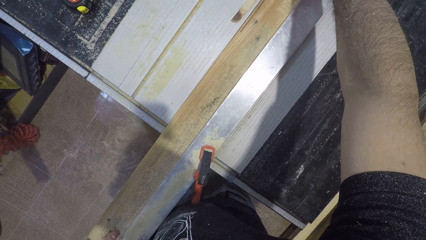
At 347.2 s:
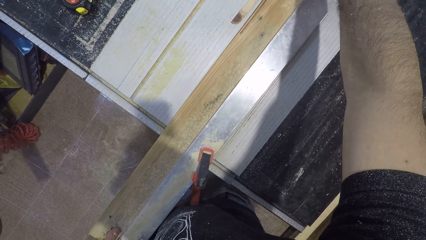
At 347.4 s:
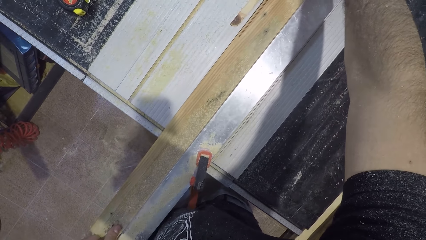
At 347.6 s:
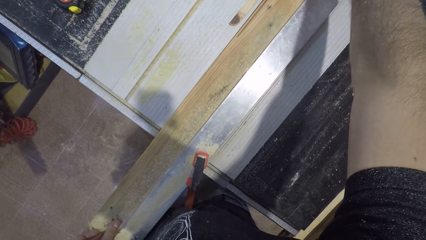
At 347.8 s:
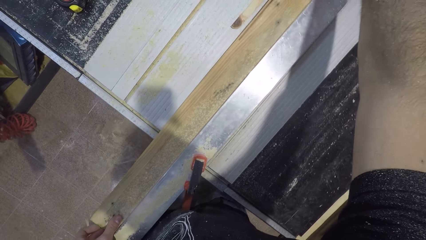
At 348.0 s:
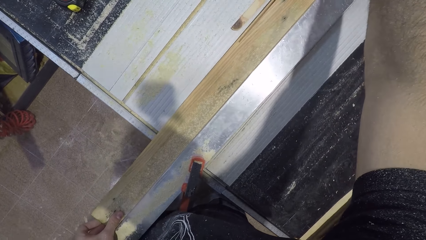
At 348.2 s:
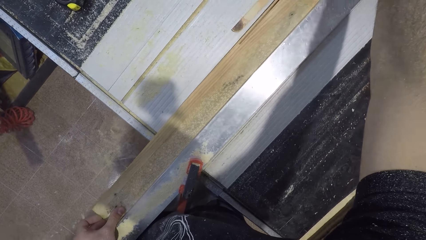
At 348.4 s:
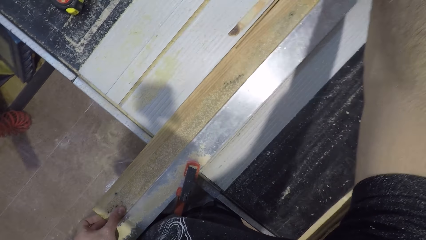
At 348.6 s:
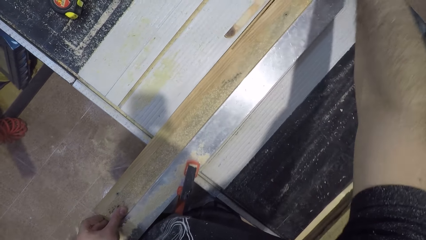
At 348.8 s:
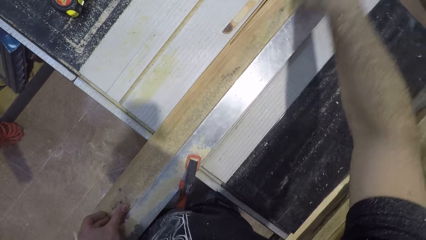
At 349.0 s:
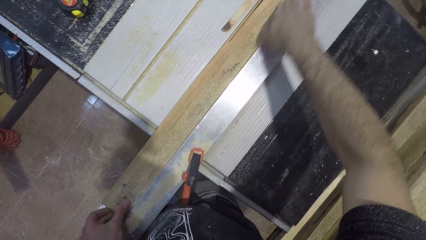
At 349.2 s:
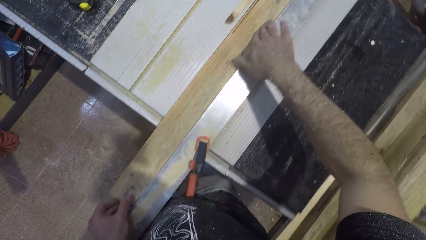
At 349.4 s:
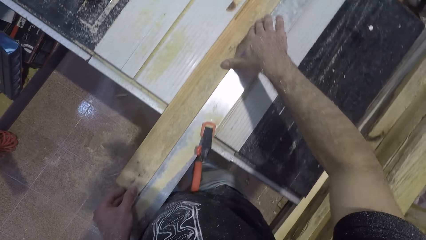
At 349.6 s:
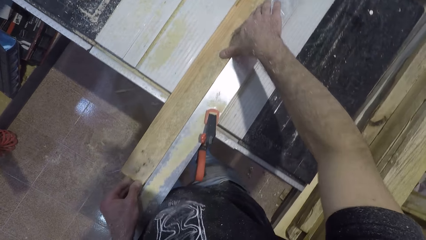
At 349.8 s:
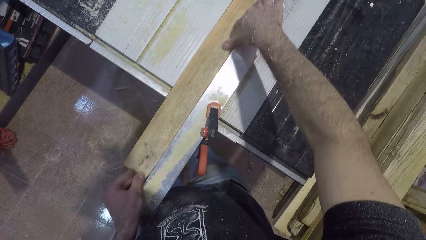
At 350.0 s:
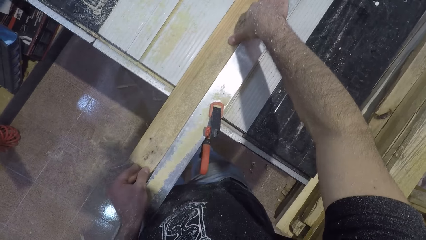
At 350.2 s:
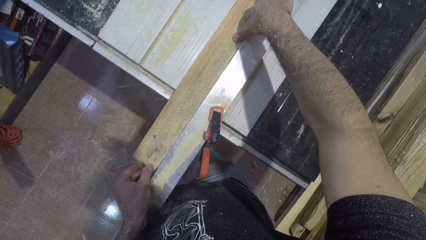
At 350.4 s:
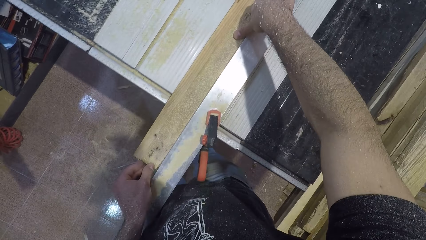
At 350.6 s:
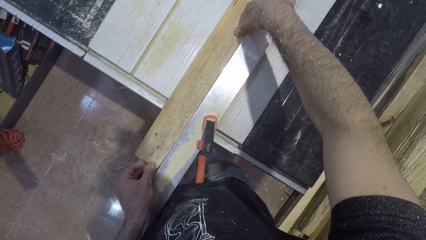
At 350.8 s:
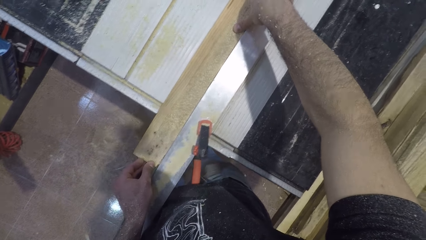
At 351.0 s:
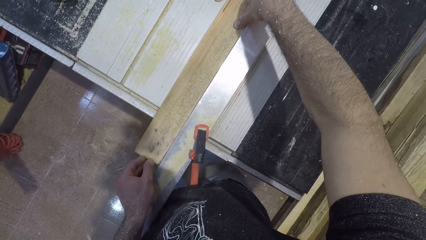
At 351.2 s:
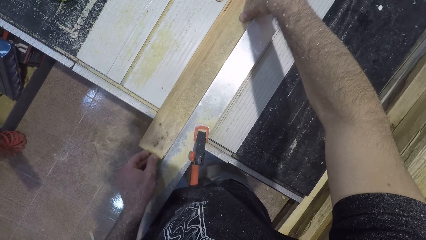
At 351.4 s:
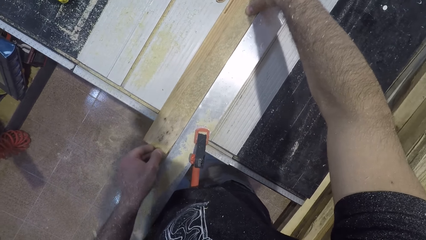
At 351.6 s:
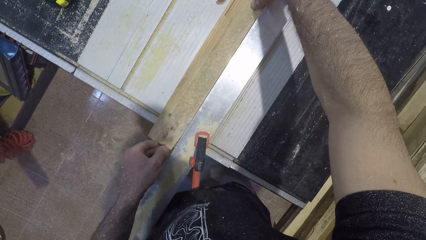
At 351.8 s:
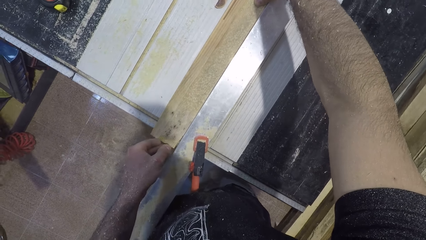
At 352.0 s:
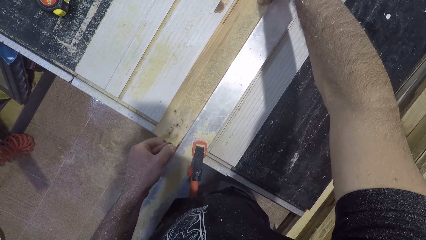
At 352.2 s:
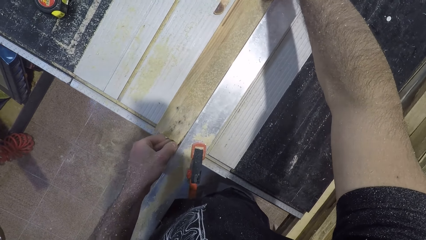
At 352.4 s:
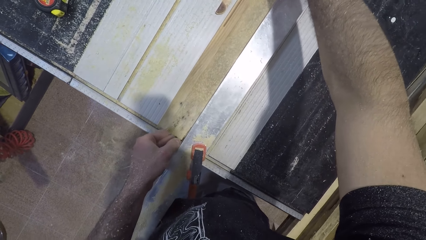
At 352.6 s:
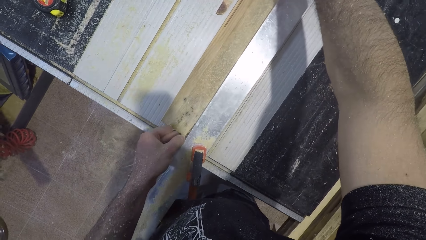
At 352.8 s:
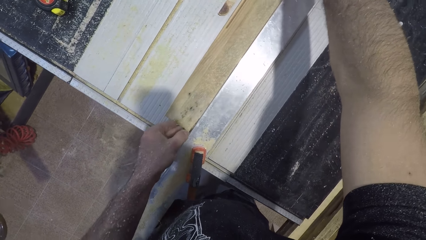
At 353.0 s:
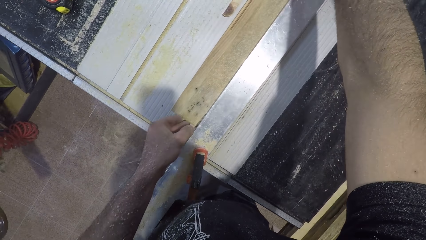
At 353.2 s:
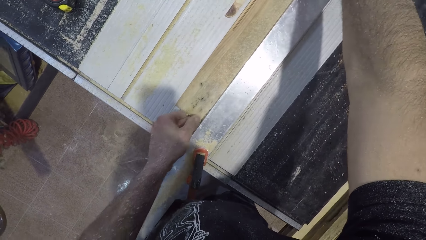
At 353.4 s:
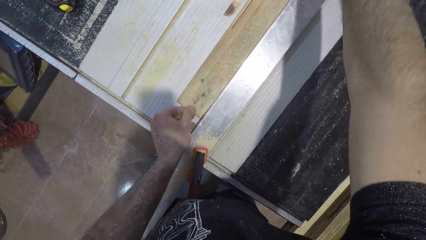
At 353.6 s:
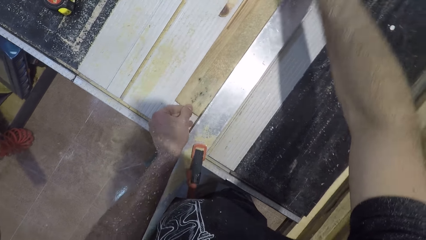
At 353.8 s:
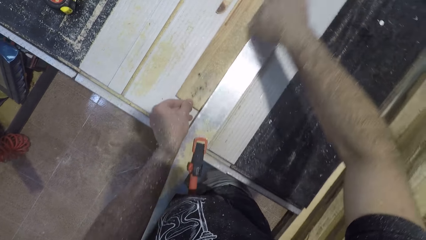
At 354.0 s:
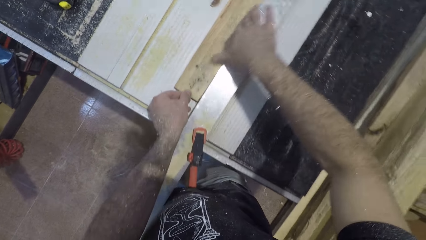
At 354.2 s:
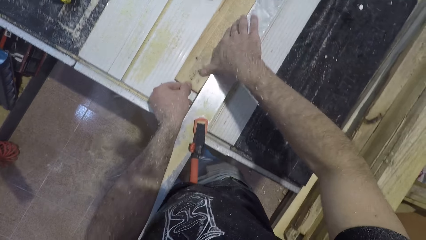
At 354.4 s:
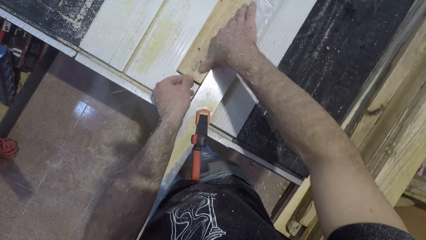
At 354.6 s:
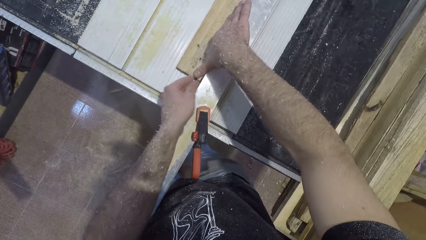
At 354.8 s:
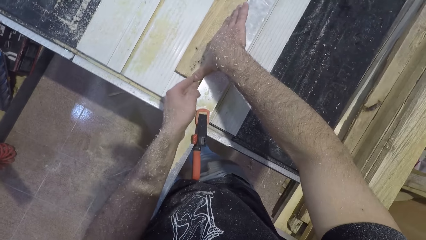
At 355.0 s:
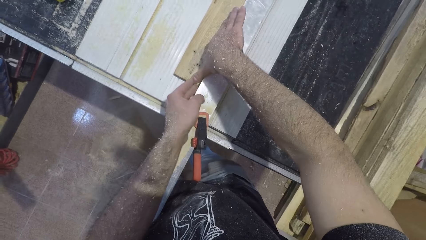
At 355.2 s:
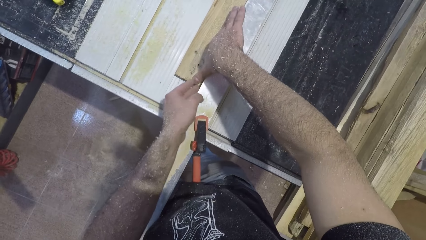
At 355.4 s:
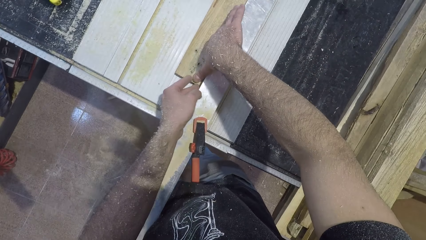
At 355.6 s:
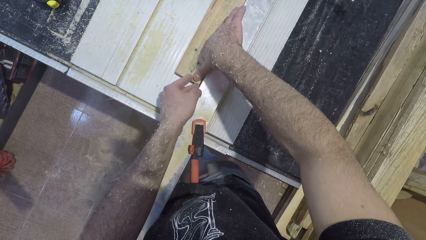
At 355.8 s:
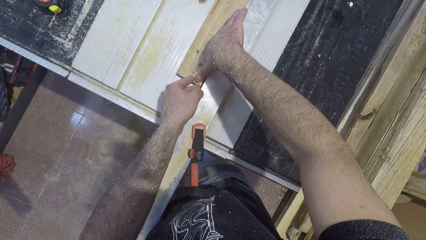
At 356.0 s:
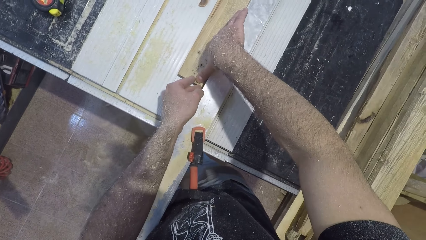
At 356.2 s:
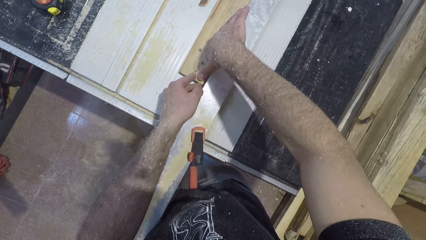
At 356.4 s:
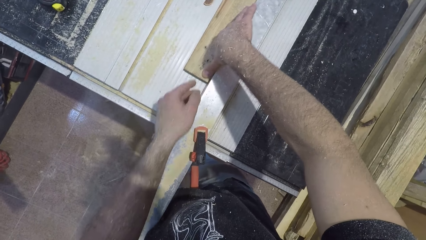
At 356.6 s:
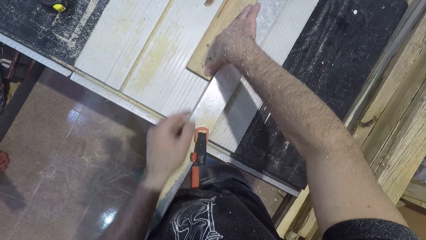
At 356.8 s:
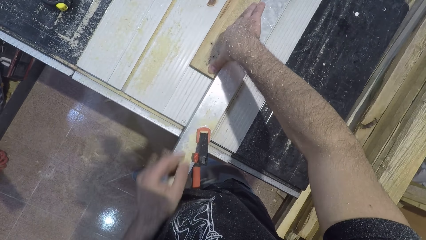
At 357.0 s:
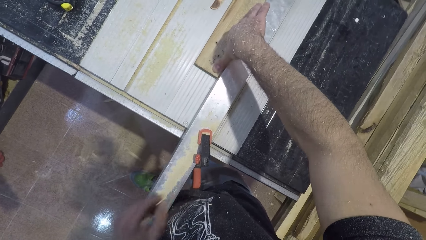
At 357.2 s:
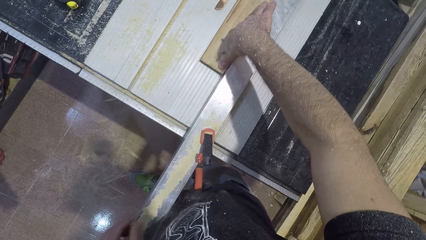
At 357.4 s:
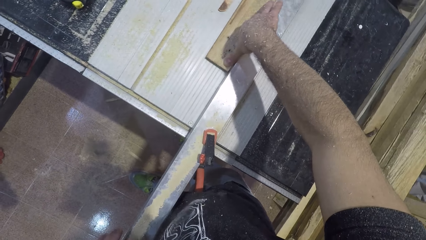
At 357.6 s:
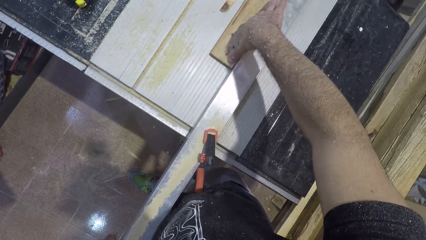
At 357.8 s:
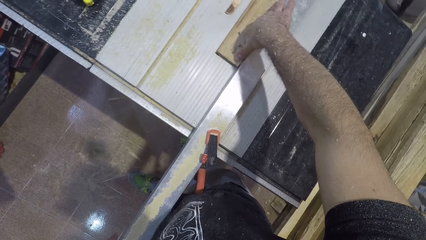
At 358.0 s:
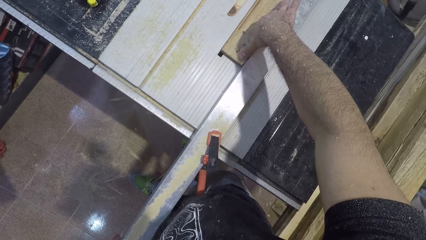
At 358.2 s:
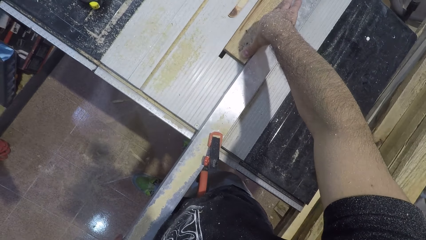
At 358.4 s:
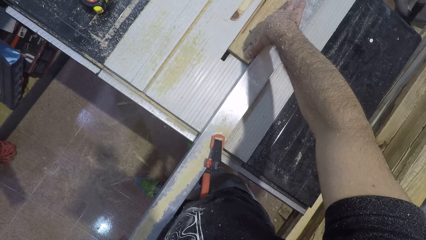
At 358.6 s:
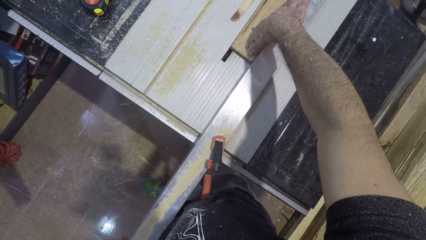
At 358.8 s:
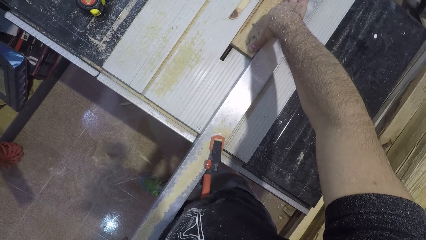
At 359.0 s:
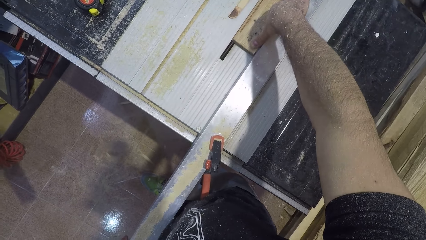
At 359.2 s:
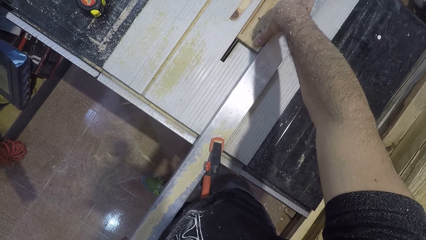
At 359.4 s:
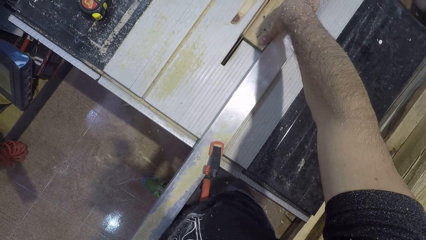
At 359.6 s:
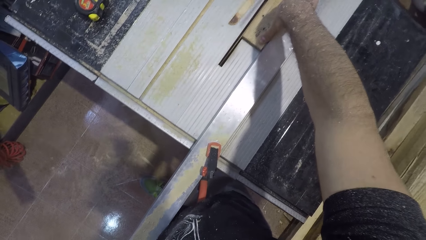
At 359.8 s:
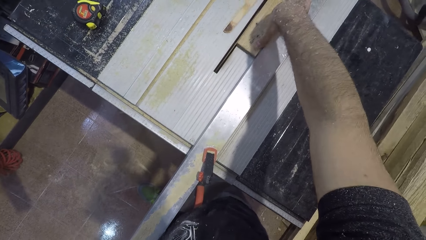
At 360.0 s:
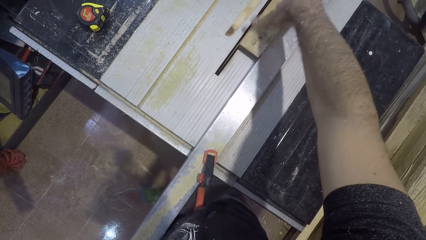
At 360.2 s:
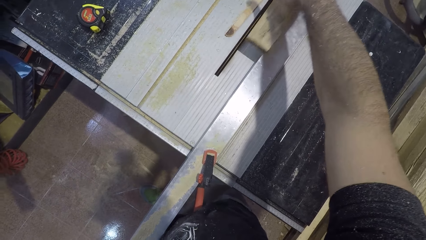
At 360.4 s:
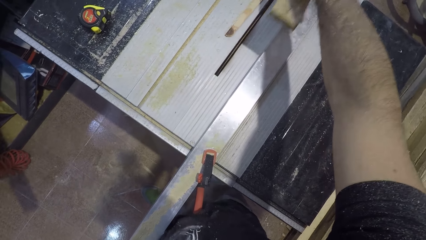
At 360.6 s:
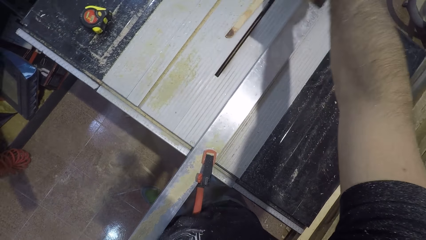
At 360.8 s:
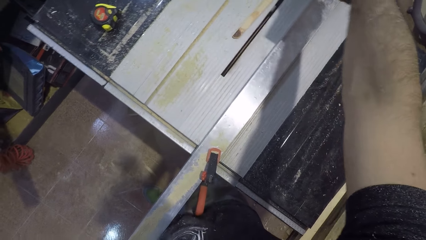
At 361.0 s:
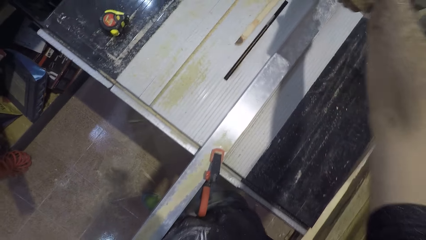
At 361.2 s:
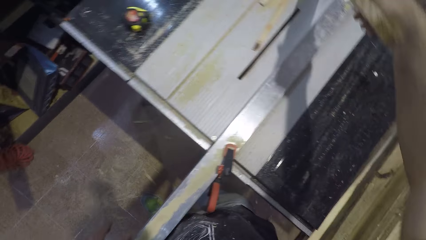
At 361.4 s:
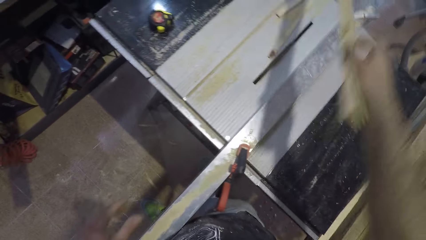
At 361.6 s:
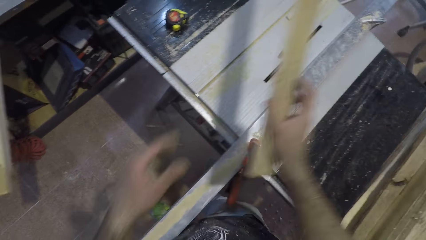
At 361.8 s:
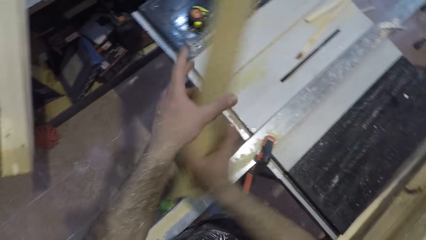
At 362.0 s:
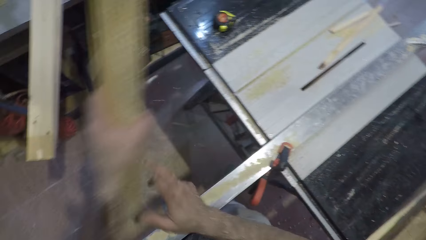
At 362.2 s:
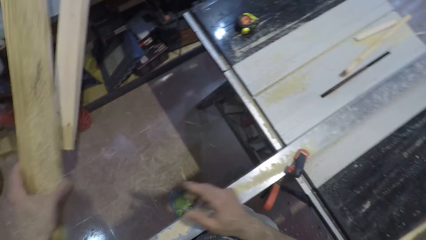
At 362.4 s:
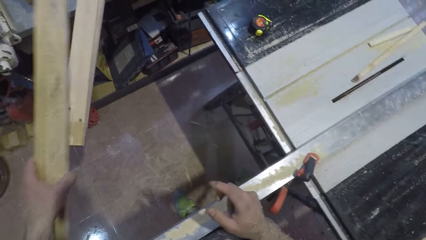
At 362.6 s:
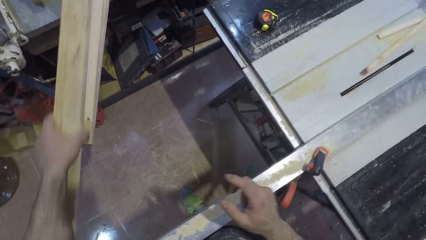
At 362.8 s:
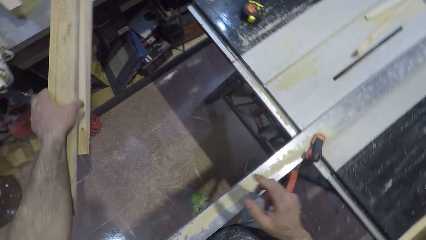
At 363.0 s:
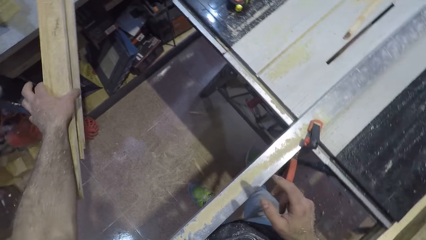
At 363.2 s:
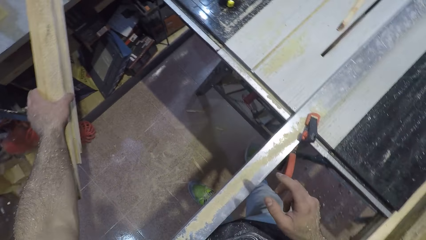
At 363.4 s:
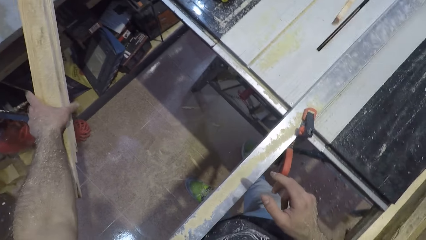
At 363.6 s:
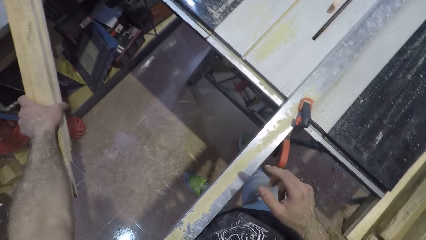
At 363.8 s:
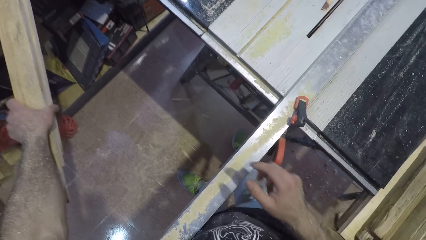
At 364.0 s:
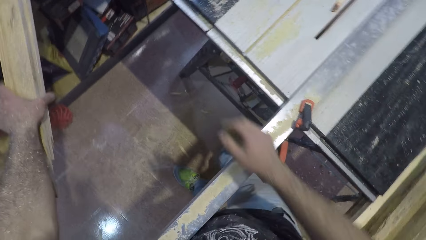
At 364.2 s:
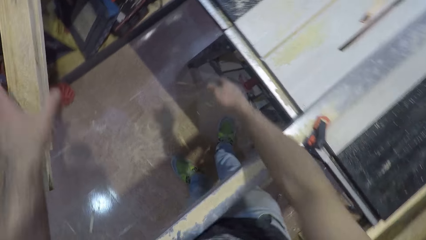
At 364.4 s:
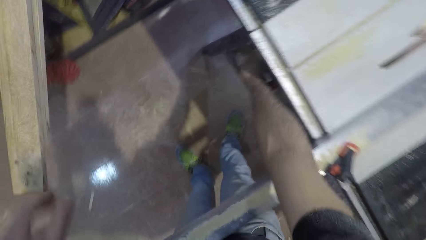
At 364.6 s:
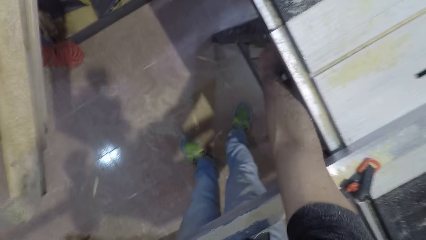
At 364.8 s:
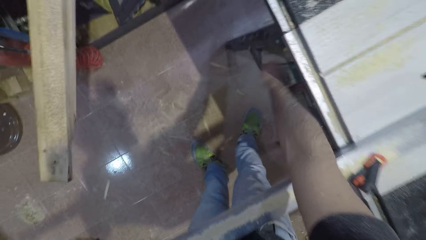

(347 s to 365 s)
The camera wearer moves his right hand back. He moves his right hand back again. He removes his left hand. He lifts the piece of wood with his right hand. He transfers the piece of wood from his right hand to his left hand. He puts the piece of wood away.
